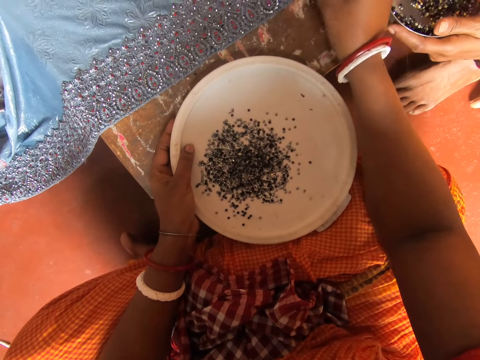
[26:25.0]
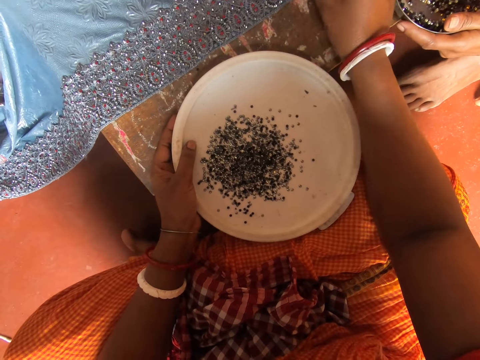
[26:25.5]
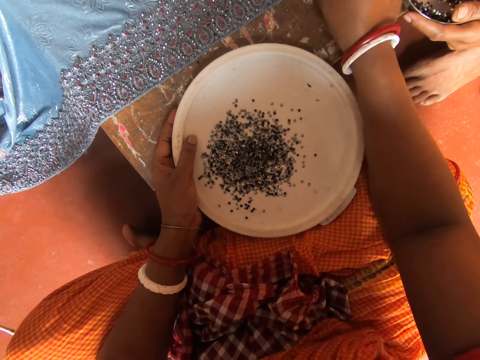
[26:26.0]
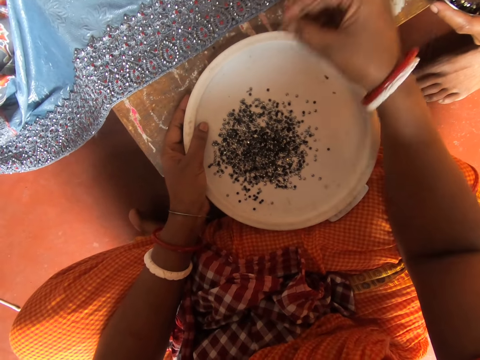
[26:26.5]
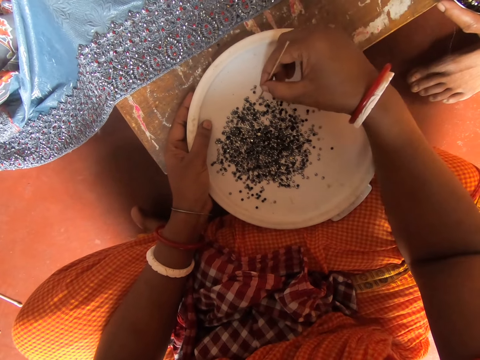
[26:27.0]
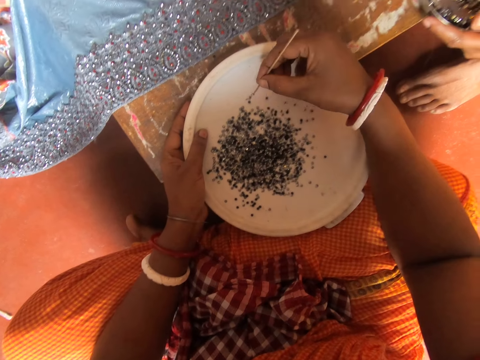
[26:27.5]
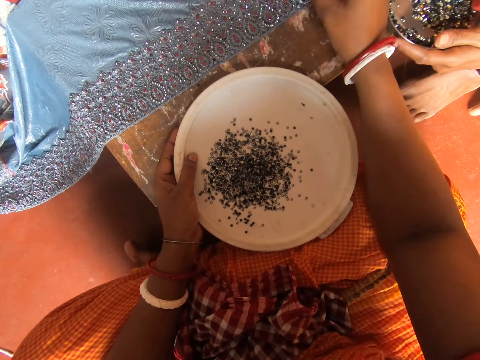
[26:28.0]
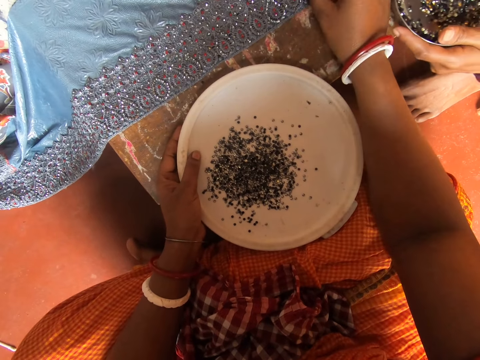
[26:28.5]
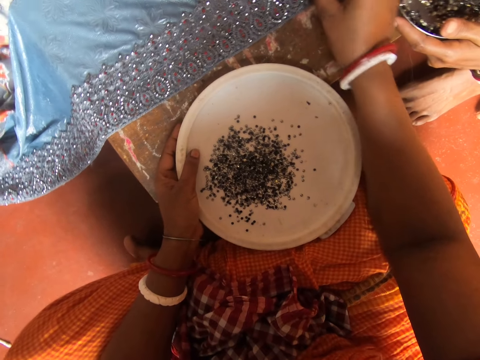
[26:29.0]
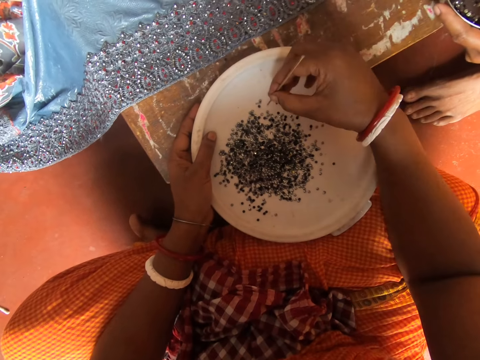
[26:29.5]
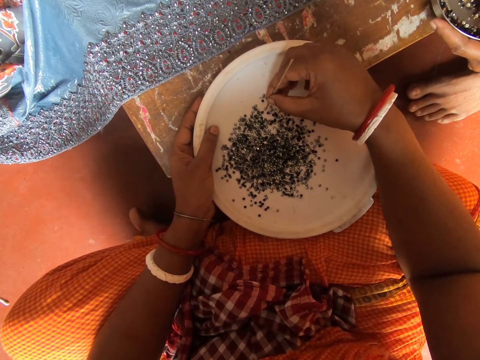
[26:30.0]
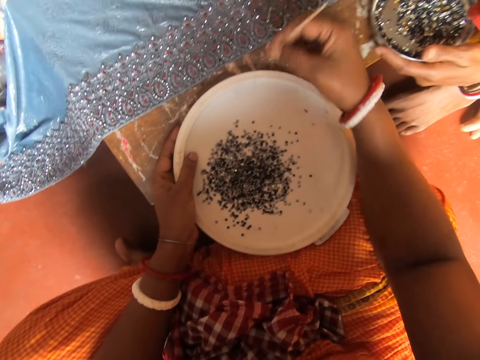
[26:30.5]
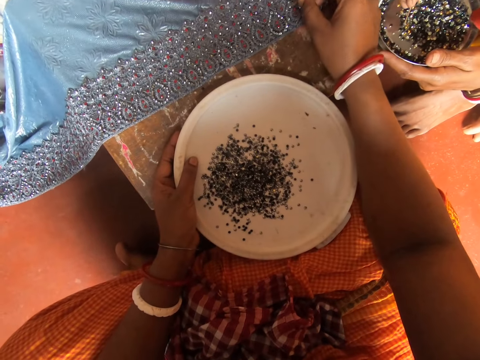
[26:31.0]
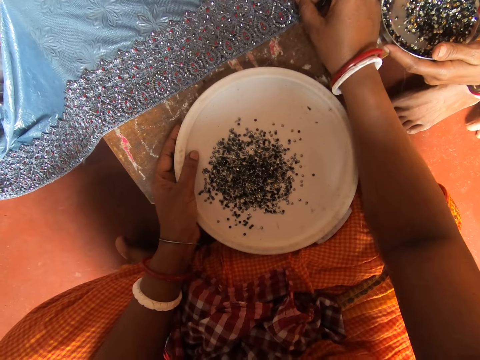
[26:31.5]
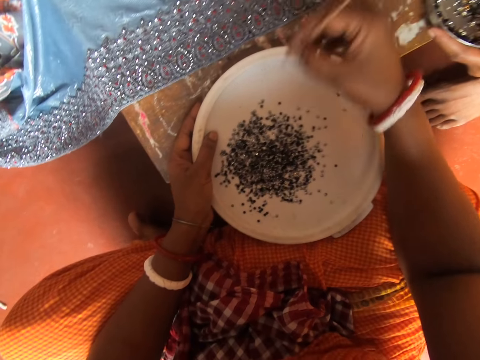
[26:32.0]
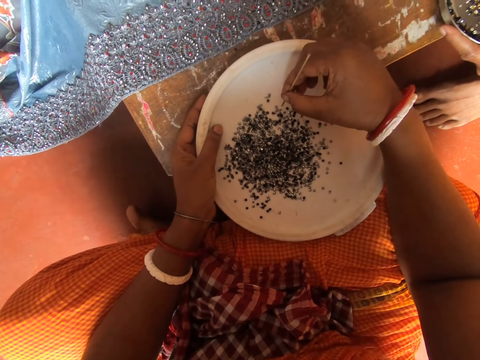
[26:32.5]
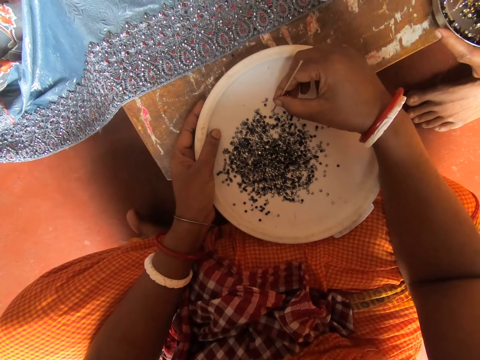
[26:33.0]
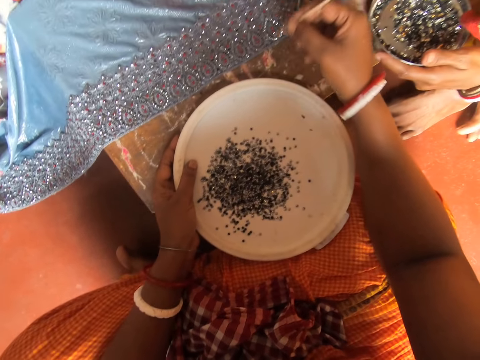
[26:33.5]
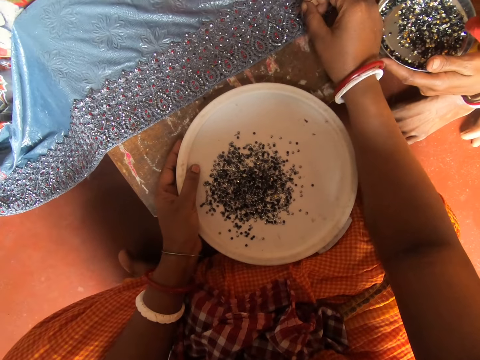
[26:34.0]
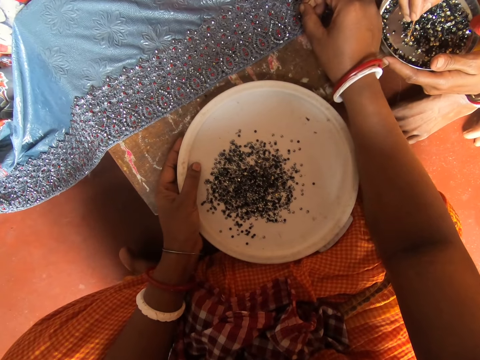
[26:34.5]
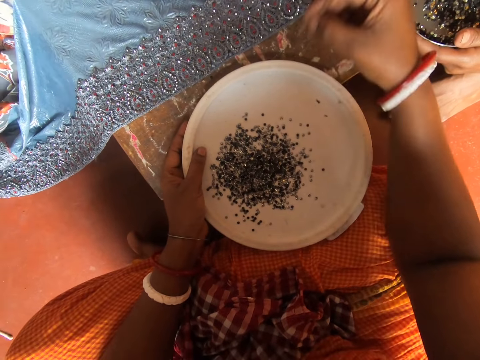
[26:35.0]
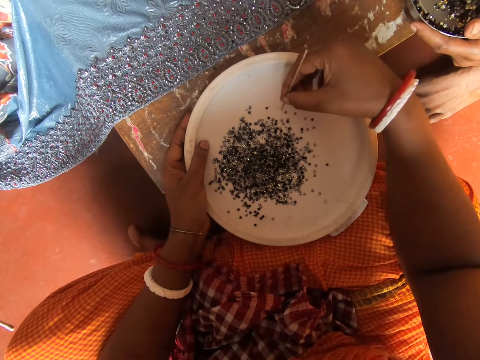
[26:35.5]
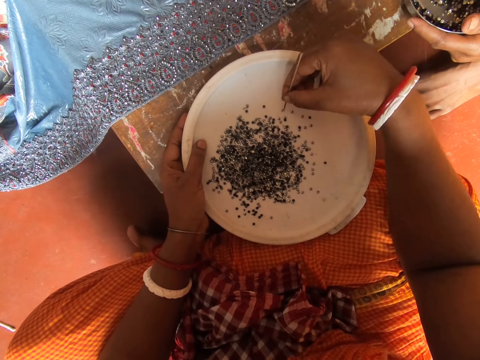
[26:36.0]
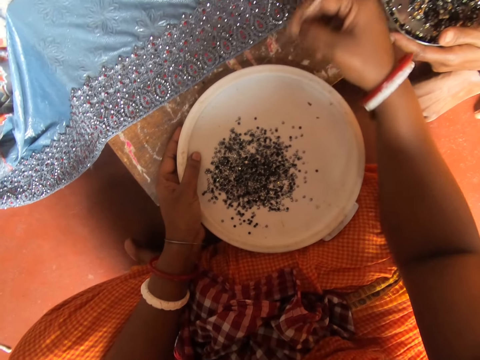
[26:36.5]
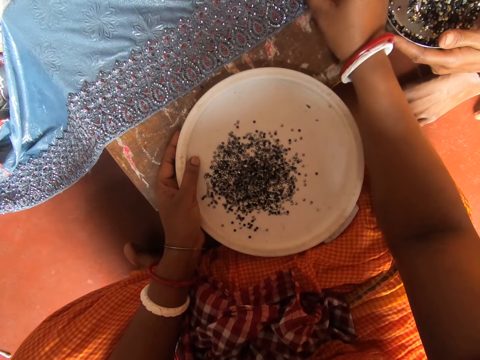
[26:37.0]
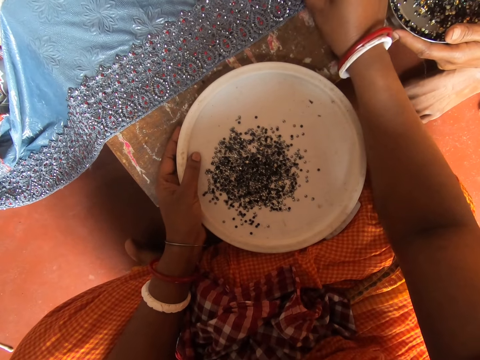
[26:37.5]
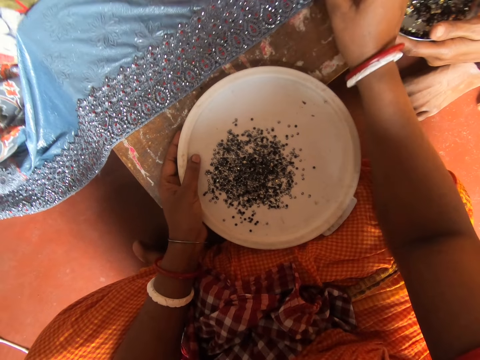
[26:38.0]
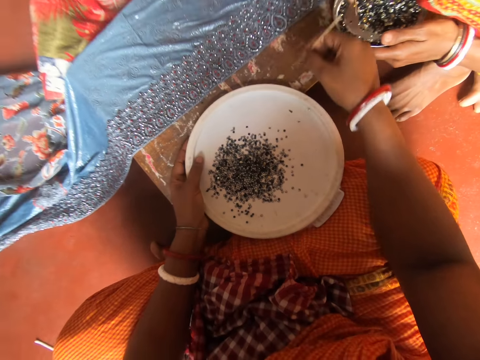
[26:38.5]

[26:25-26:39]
The camera wearer fixes something on the cloth. They pick something on the lid with a piece of metal. They fix something on the cloth. They pick something on the lid with the piece of metal. A woman shakes the bowl. The camera wearer fixes something on the cloth. The woman picks something in the bowl. The camera wearer picks something on the lid with the piece of metal. The woman picks something in the bowl. The camera wearer fixes something on the cloth. The woman picks something in the bowl. The camera wearer picks something on the lid with the piece of metal. The woman picks something in the bowl. The camera wearer fixes something on the cloth.

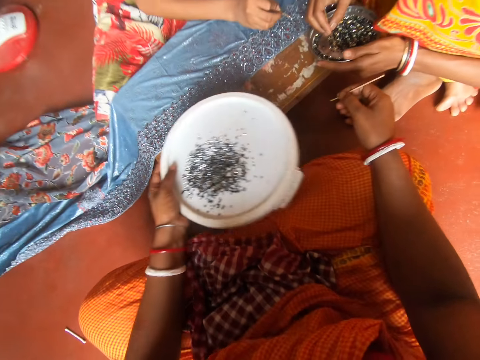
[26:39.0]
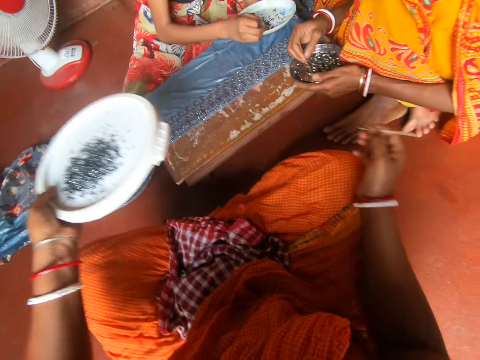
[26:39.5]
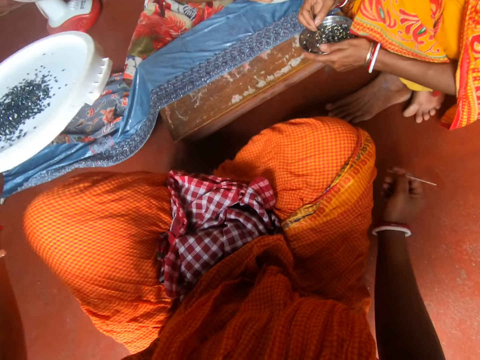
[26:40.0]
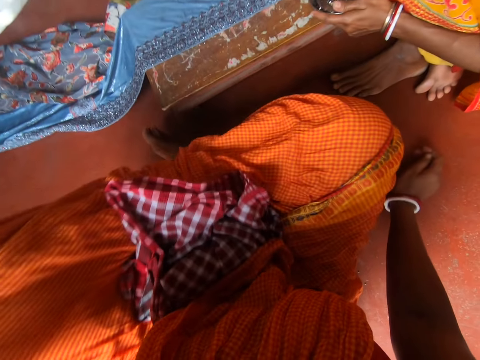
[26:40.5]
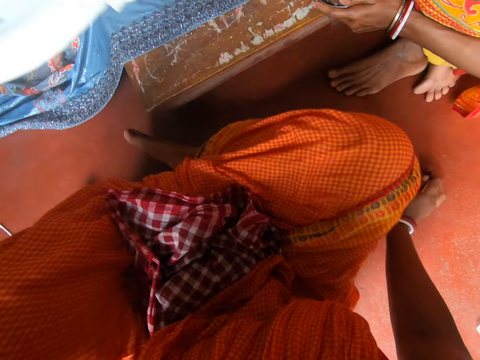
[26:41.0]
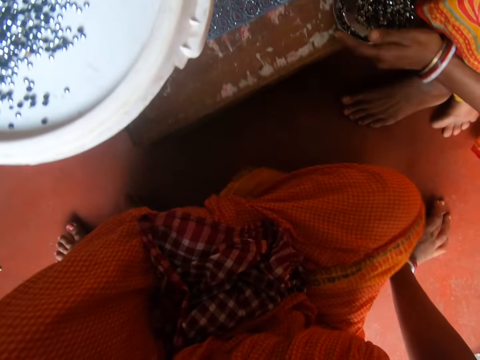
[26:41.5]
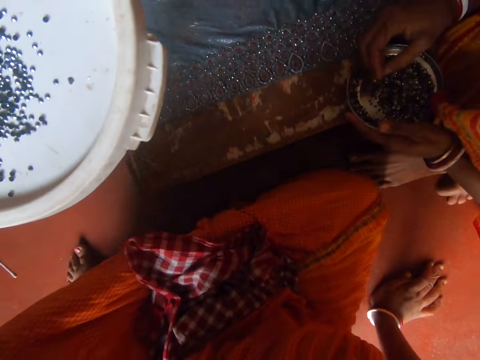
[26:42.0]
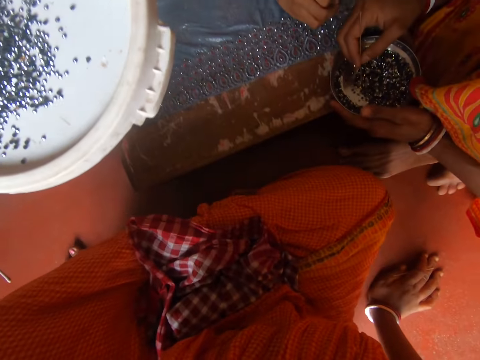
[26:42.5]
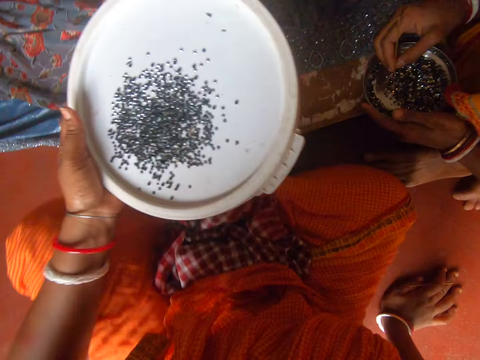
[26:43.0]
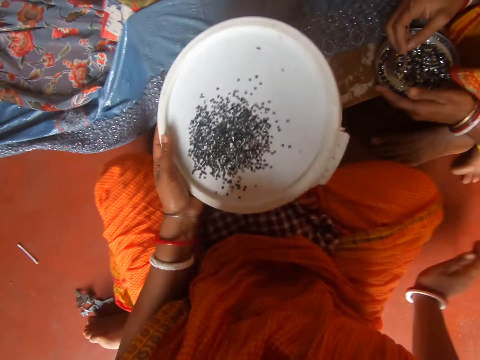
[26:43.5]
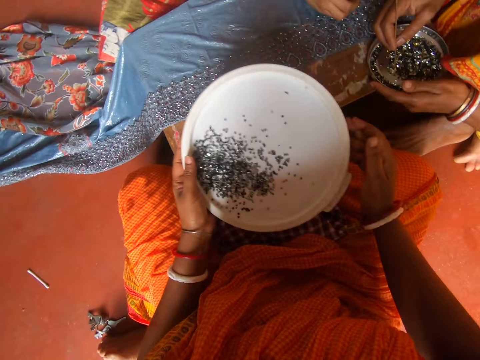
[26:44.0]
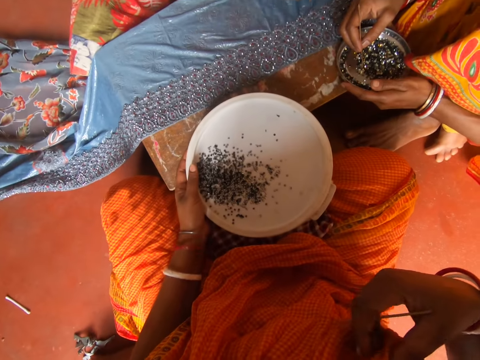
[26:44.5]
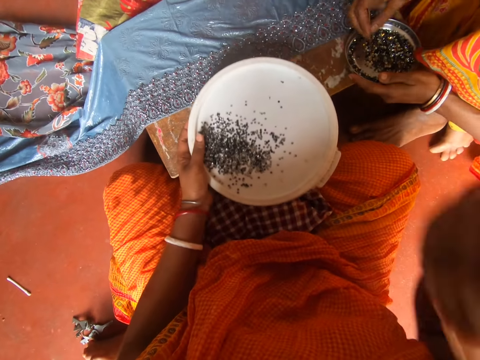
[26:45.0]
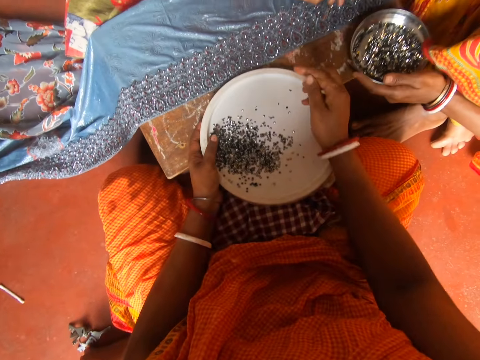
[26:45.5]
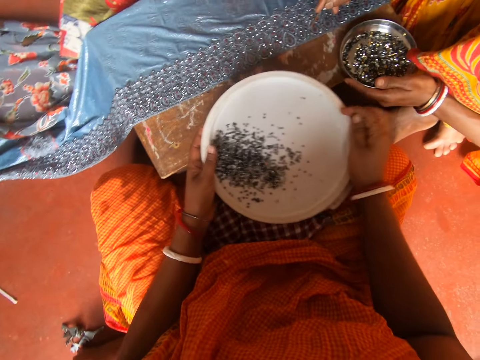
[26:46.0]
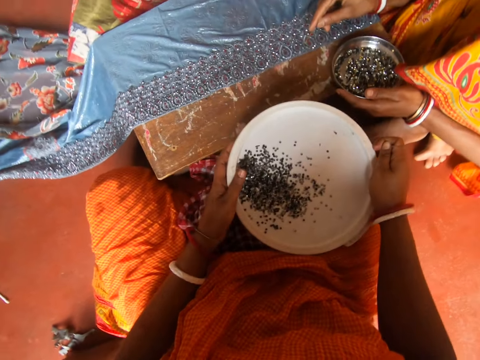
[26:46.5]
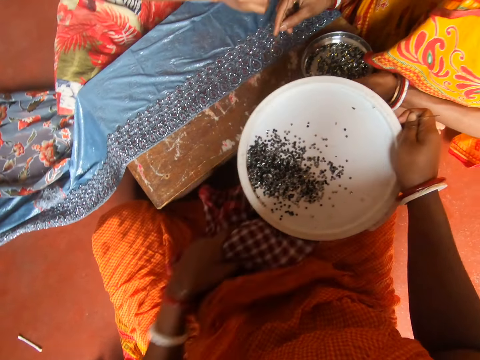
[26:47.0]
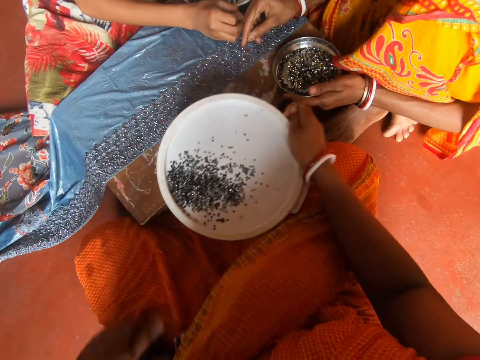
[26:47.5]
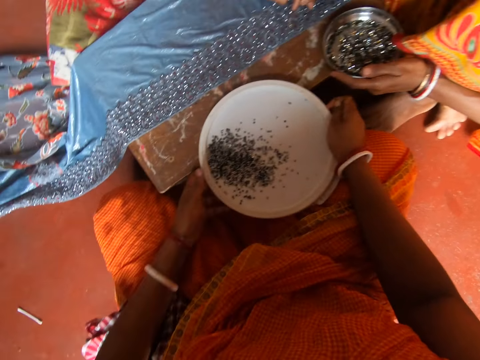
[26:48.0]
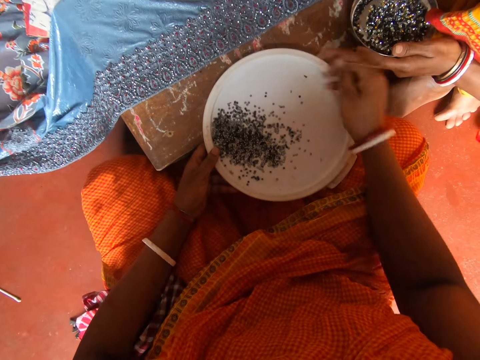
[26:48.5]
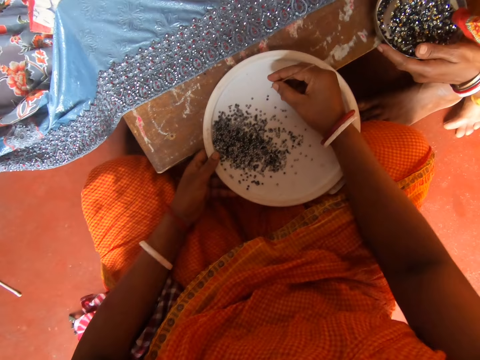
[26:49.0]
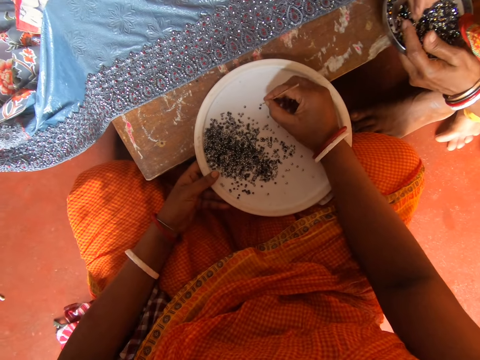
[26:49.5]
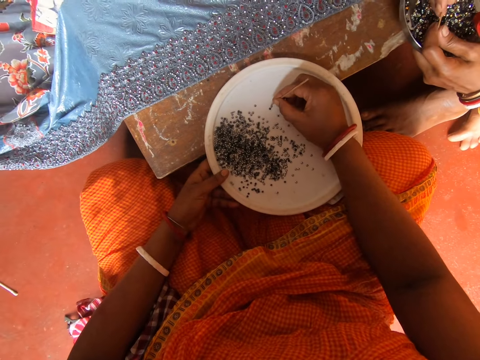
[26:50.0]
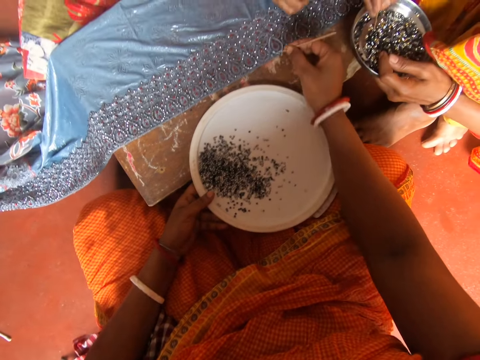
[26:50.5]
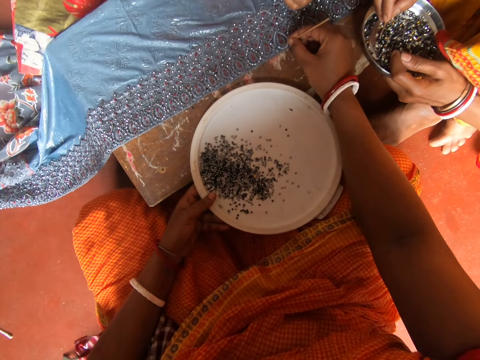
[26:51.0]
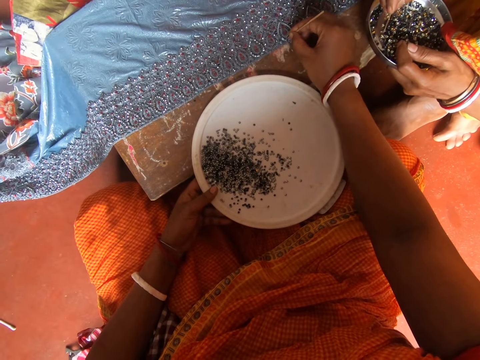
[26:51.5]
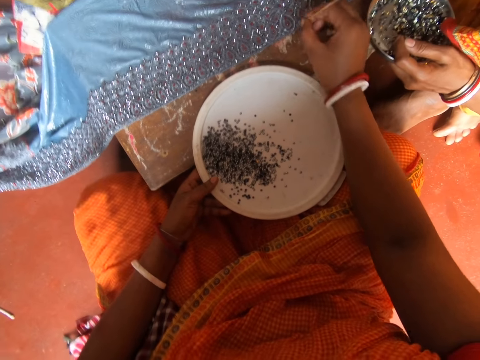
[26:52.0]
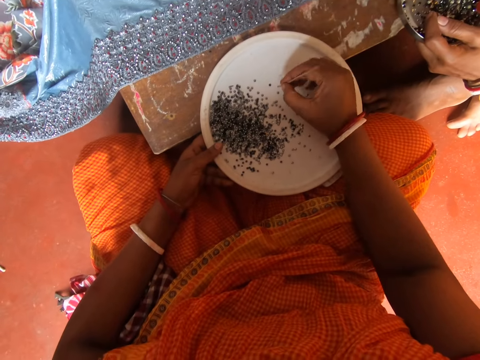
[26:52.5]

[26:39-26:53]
The camera wearer moves around. A woman picks something in the bowl. Another woman fixes something on the cloth. She fixes something on the cloth again. The camera wearer shakes beads on the lid with the left hand. The other woman fixes something on the cloth. The camera wearer moves her cloth. They move around and place a tray on the table. The first woman fixes something on the cloth. The other woman fixes something on the cloth. The camera wearer moves her cloth. The other woman fixes something on the cloth. The camera wearer removes the cloth from the laps with the left hand. They hold the lid on the table. They place the tray on the table. The first woman touches something. The camera wearer picks something on the lid with a piece of metal. The other woman fixes something on the cloth. The first woman picks something in the bowl. The camera wearer attaches beads on the fabric with a pin. The first woman shakes the bowl.
